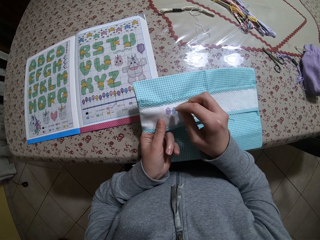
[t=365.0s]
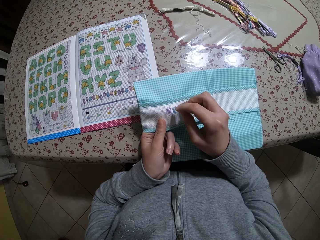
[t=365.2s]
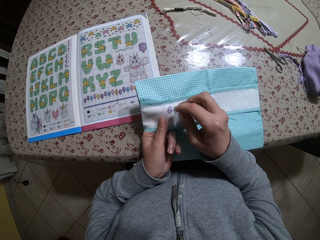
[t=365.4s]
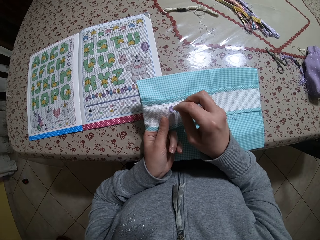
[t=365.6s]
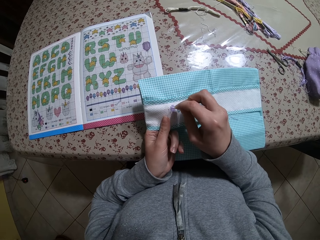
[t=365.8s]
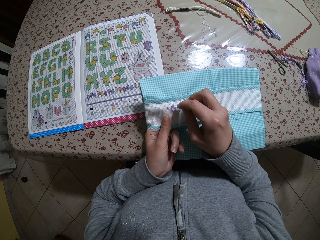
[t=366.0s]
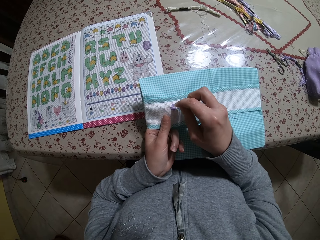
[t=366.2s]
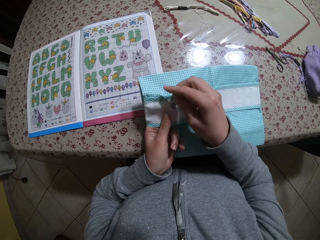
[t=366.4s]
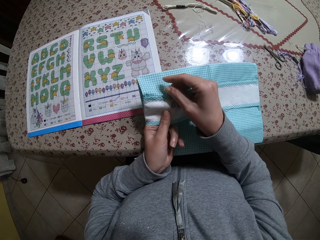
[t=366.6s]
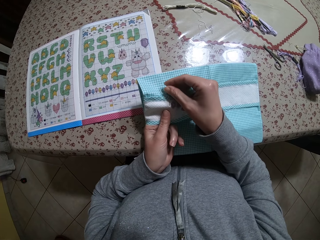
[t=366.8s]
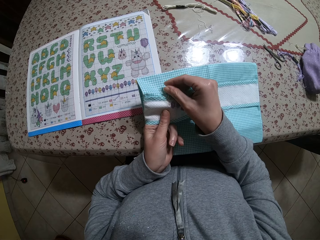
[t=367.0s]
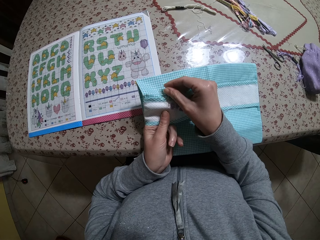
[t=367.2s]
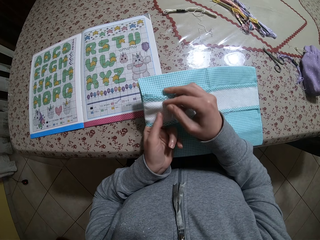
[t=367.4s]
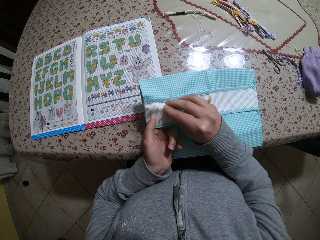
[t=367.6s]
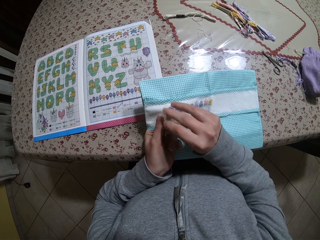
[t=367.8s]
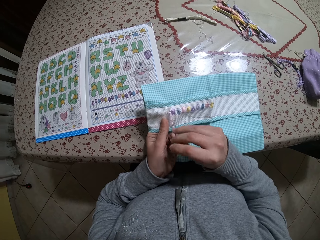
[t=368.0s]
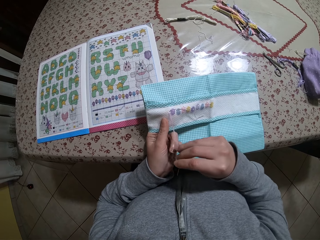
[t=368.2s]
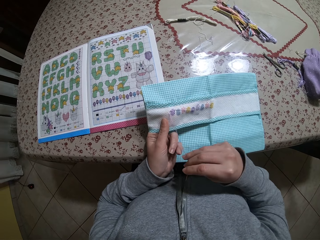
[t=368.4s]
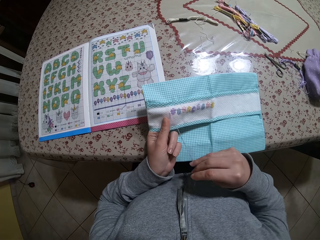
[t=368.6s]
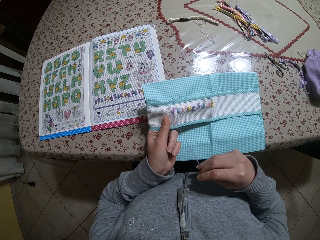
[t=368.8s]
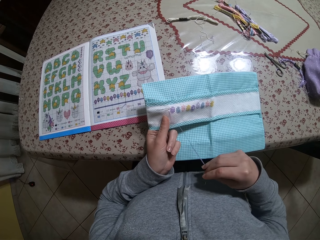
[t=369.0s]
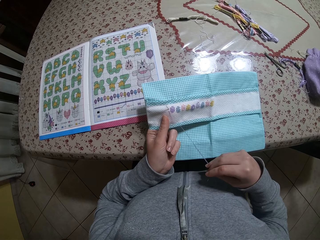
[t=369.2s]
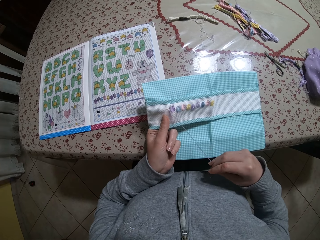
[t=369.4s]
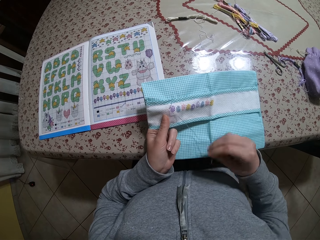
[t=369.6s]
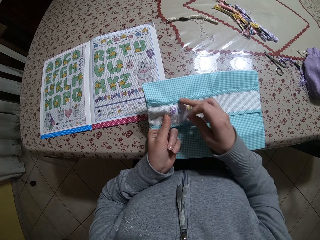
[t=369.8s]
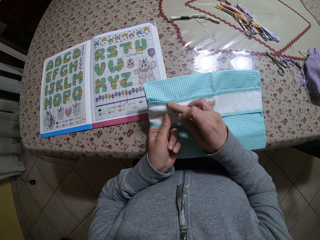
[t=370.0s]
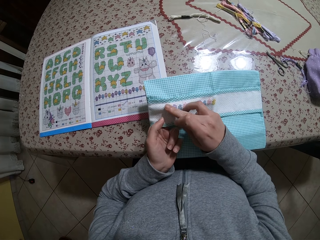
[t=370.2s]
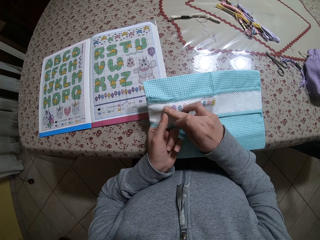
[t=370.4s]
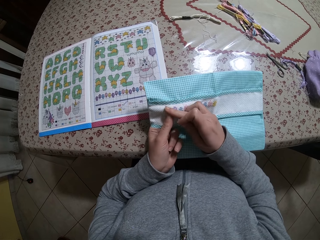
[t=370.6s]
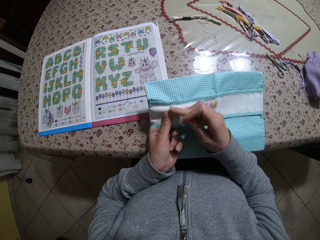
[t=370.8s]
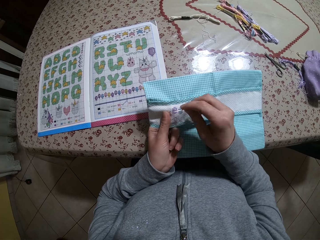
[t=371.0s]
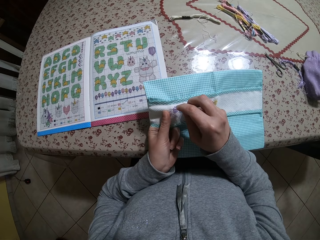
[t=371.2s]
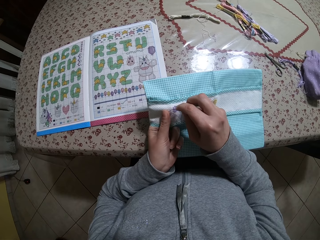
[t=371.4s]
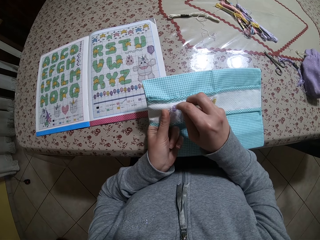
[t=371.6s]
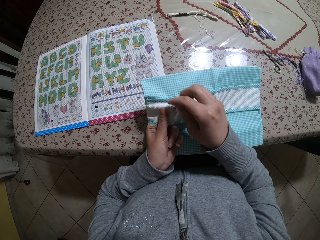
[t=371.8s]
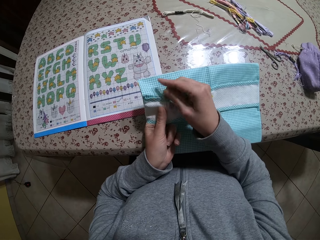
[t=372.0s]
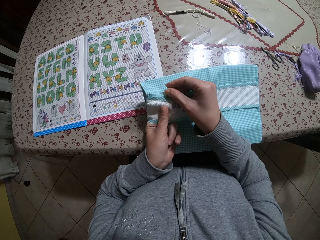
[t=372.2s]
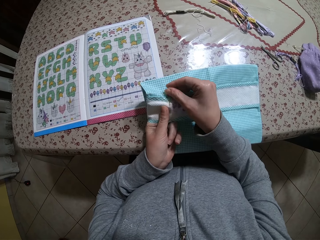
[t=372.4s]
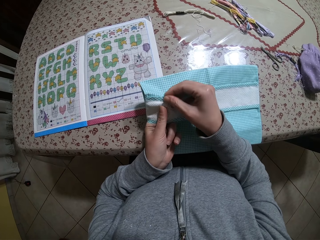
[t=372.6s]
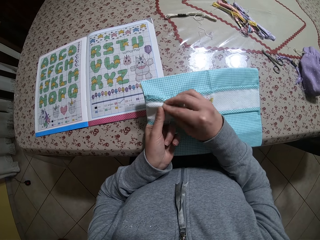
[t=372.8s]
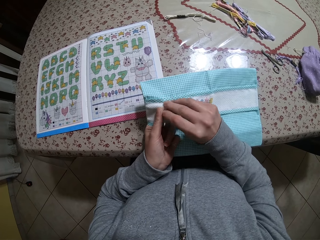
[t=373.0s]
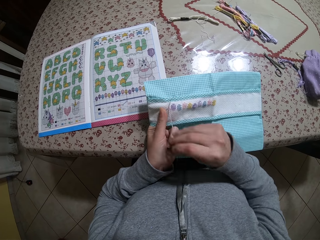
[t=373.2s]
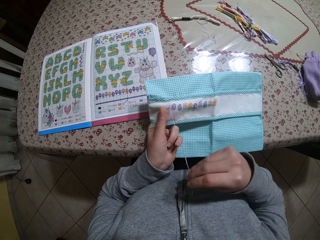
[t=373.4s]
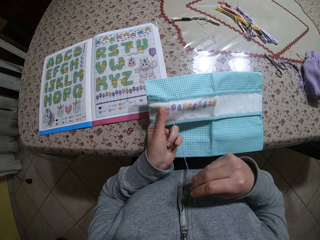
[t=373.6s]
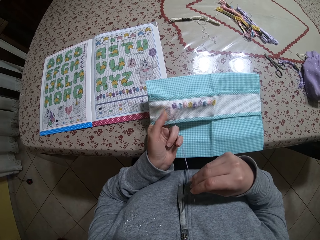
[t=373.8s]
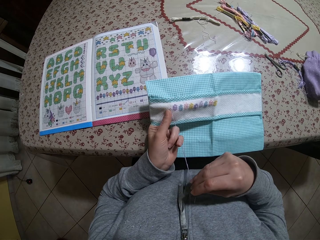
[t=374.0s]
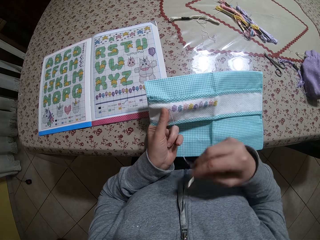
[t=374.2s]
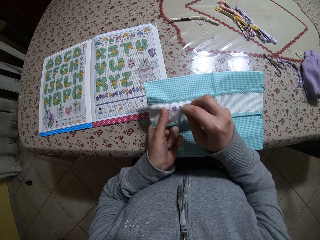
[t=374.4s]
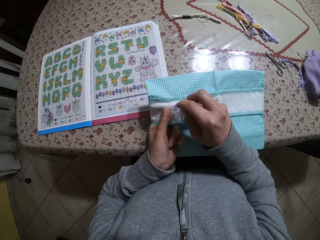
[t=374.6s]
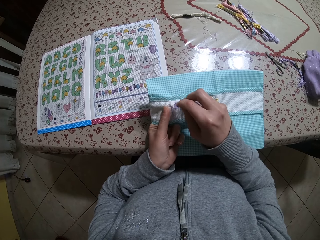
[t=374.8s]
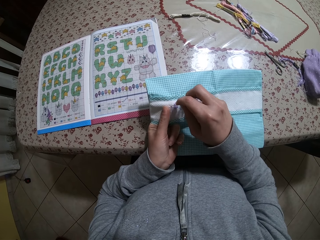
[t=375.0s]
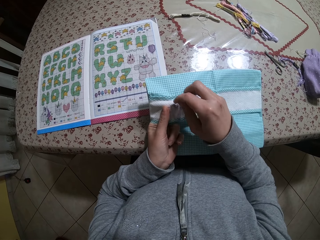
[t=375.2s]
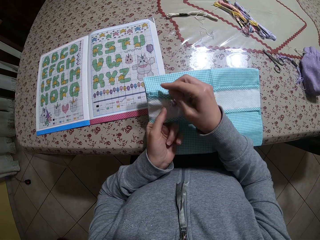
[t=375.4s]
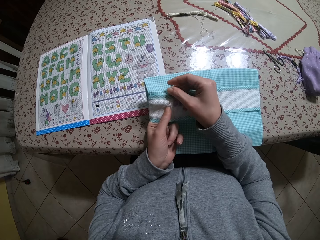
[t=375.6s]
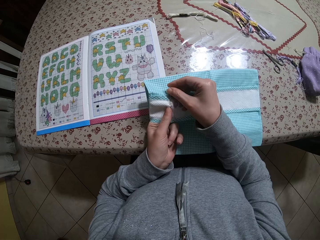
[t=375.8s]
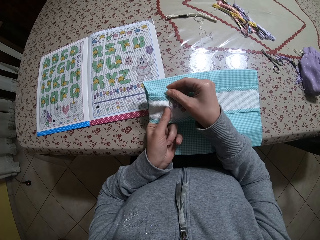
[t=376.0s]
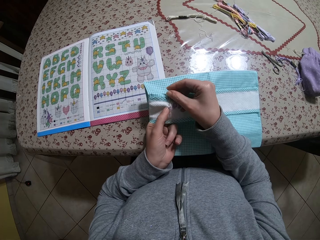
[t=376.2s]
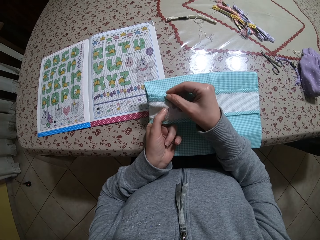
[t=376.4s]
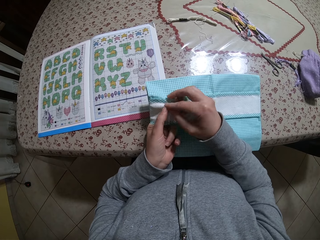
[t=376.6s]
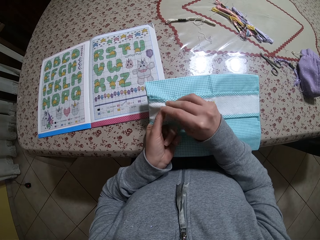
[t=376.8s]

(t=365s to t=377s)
The camera wearer sews a thread pattern into the napkin with the needle in her right hand. She pulls the needle. She presses the thread. She sews the cloth with the needle. She pulls the needle. She sews the cloth with the needle.

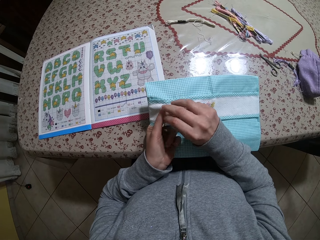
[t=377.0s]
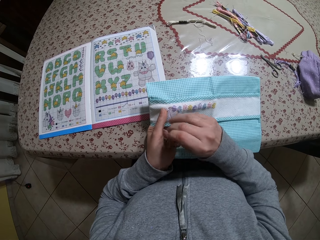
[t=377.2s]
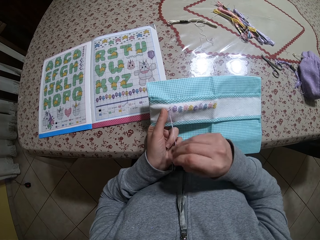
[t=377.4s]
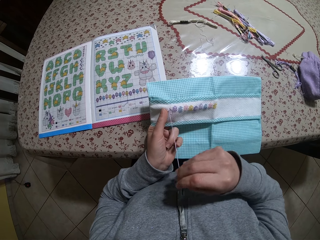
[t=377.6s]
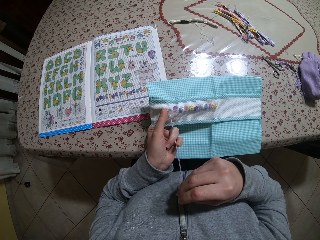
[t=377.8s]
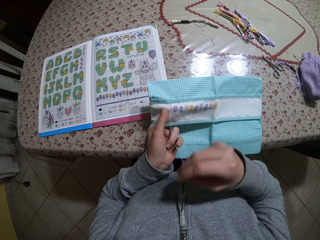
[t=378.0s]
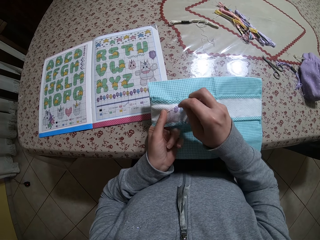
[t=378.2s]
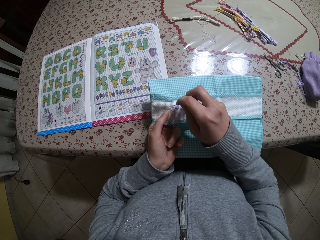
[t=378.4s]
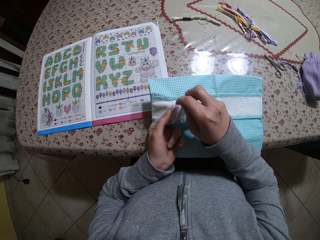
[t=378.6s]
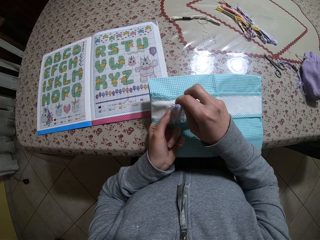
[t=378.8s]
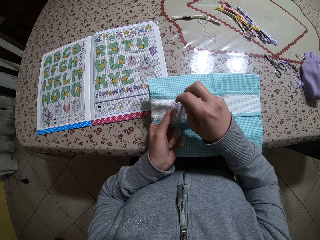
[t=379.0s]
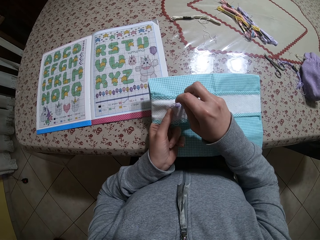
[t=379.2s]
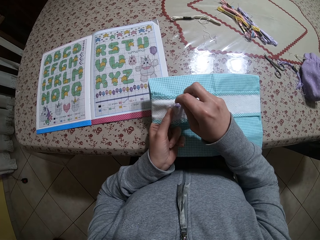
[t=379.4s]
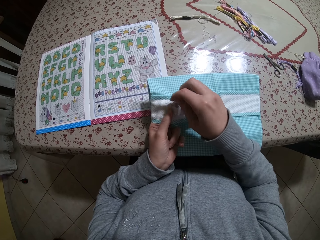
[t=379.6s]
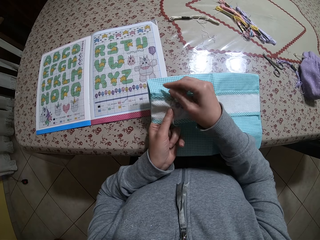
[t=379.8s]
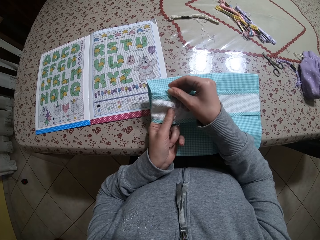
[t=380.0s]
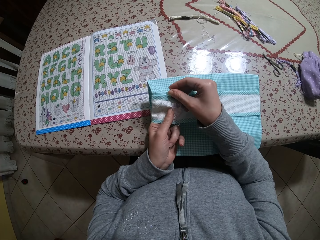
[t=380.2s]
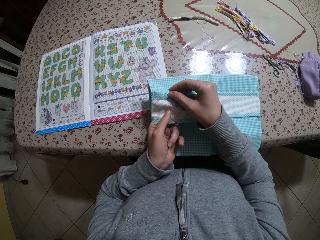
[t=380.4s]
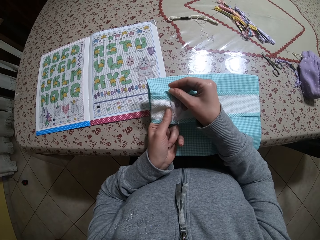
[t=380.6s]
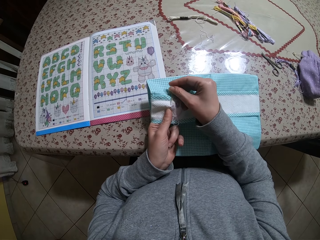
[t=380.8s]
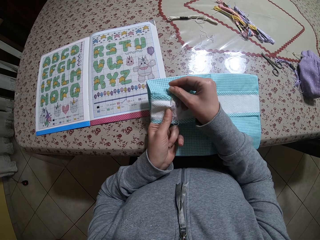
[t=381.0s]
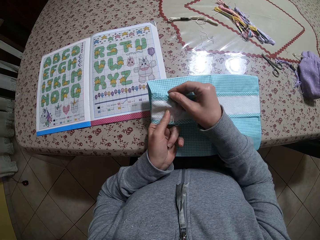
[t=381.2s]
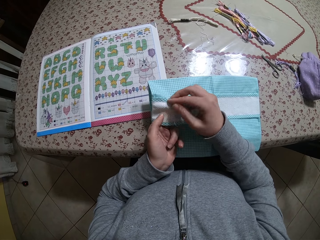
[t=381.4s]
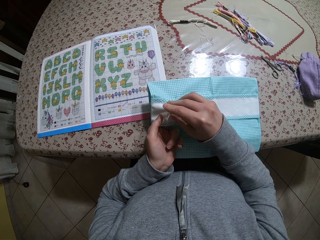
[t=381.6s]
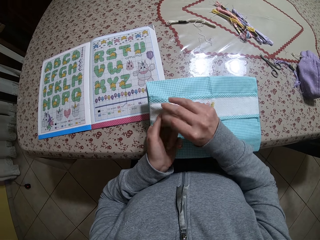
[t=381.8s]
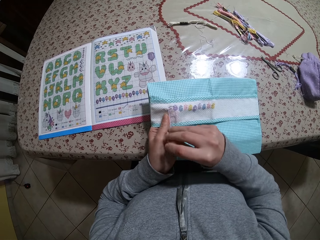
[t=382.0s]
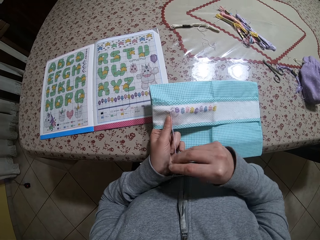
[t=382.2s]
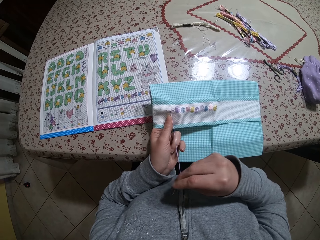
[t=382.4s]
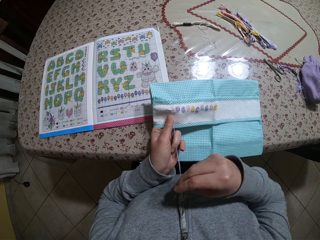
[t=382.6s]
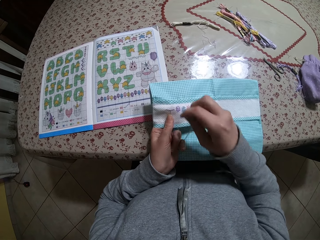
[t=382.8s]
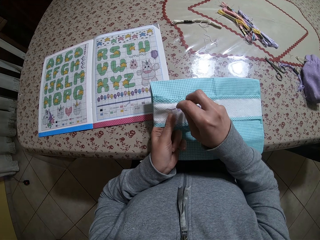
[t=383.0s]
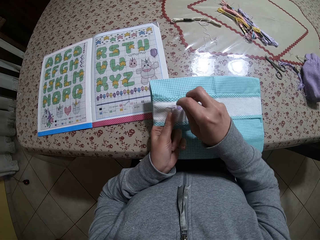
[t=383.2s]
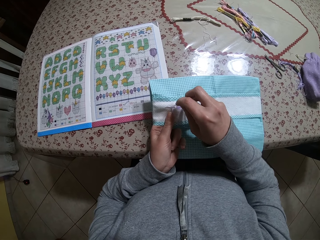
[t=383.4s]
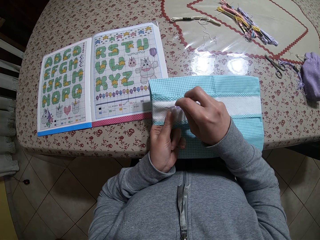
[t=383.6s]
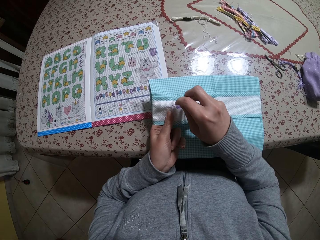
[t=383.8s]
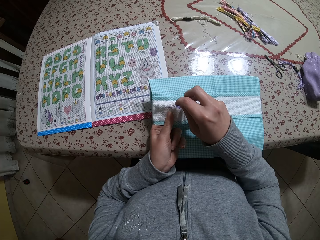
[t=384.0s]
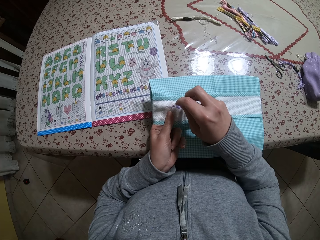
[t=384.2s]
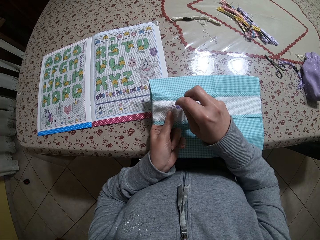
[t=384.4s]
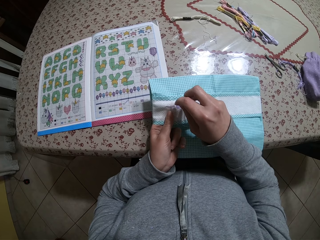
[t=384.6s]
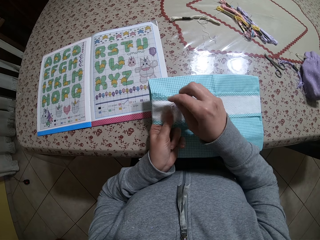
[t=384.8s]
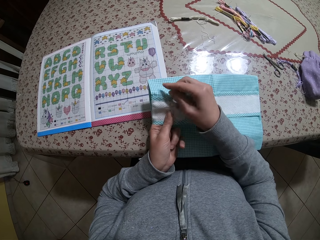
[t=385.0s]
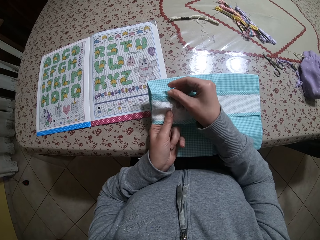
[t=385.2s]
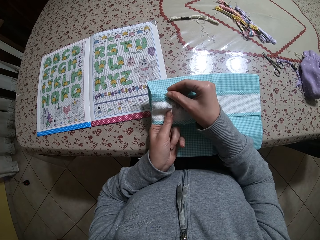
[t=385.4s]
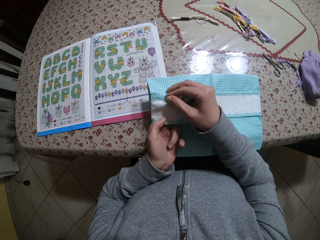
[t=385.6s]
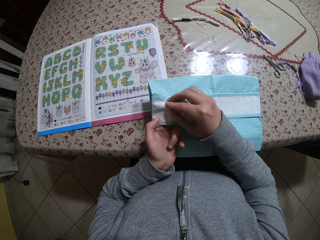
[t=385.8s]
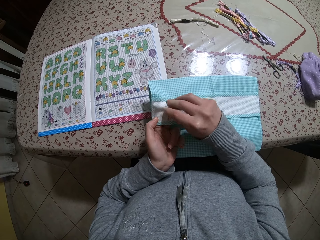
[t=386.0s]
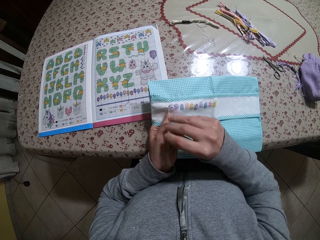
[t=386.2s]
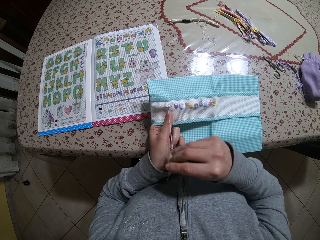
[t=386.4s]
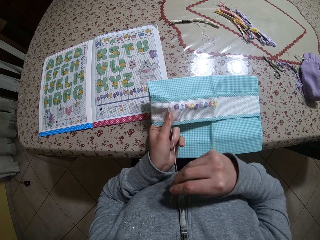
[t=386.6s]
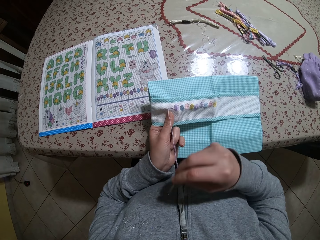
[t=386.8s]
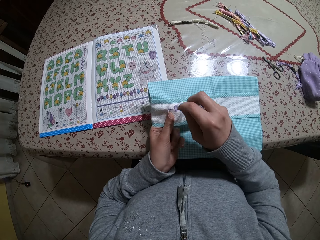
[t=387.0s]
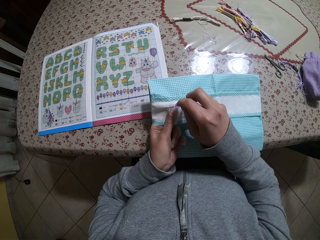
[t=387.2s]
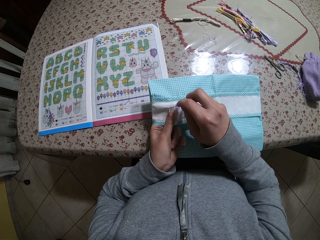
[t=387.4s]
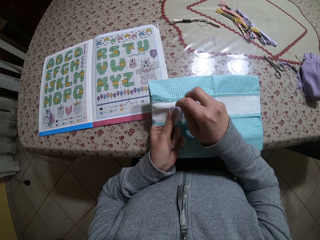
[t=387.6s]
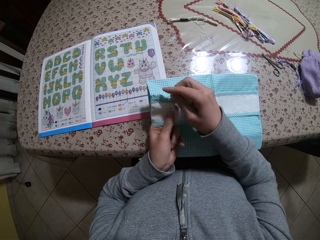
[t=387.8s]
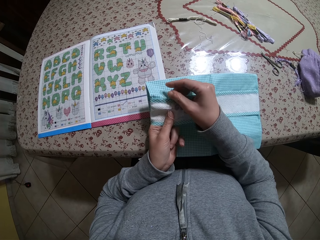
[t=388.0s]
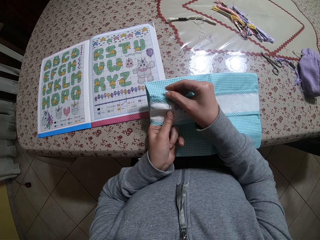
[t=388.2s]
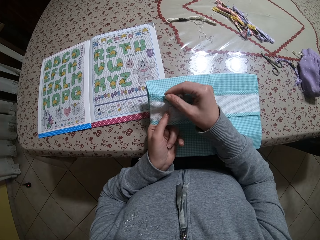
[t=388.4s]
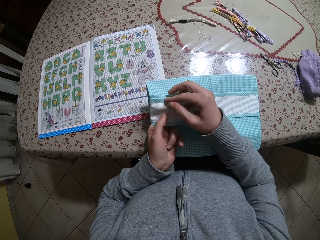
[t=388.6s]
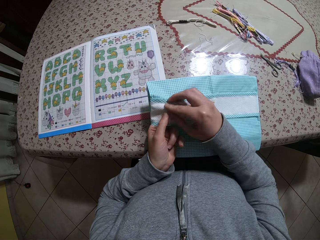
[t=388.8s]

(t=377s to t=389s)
The camera wearer pulls the needle. They sew the cloth with the needle. They pull the needle. They sew the cloth with the needle. They pull the needle. They sew the cloth with the needle.
